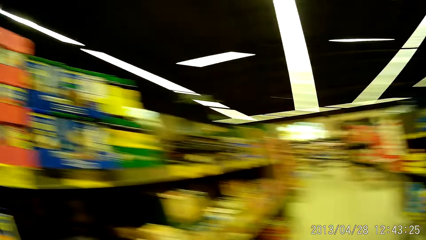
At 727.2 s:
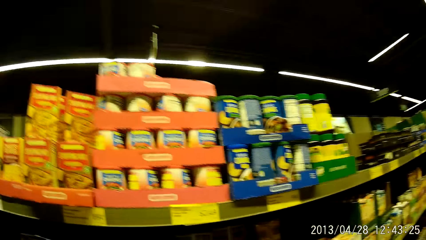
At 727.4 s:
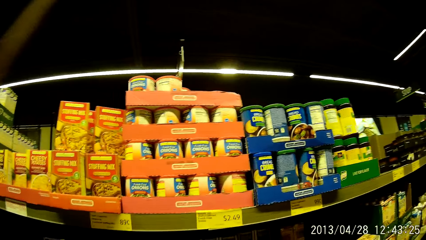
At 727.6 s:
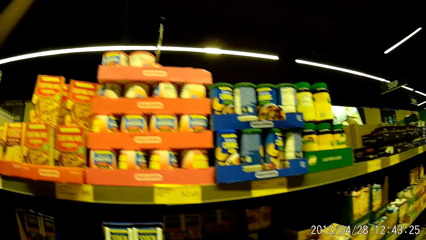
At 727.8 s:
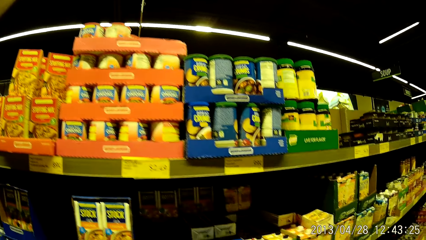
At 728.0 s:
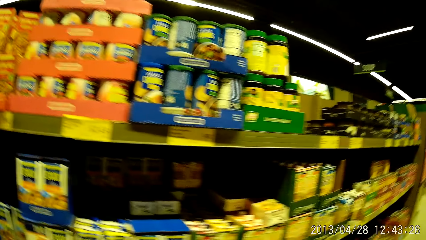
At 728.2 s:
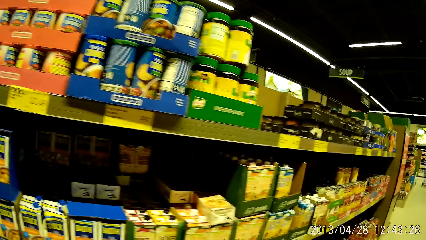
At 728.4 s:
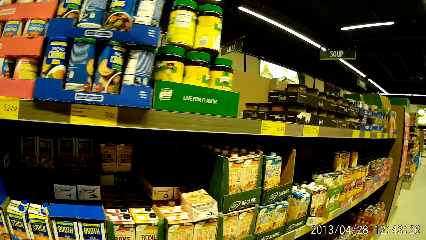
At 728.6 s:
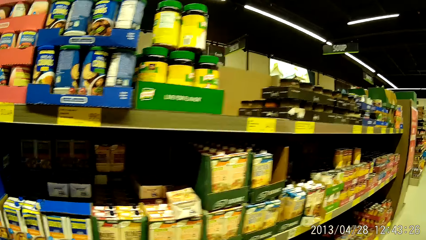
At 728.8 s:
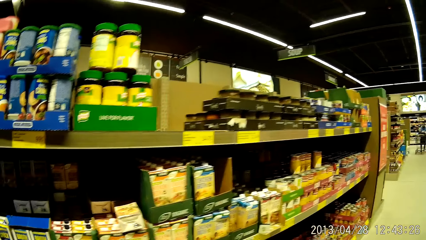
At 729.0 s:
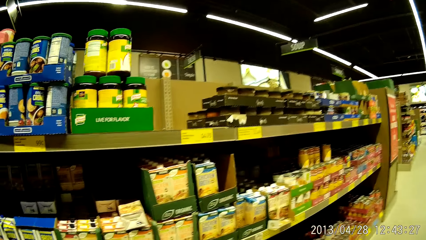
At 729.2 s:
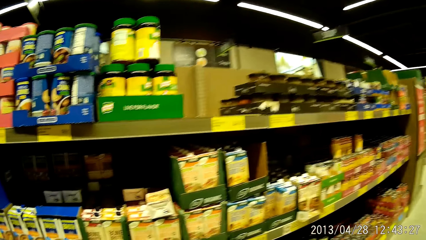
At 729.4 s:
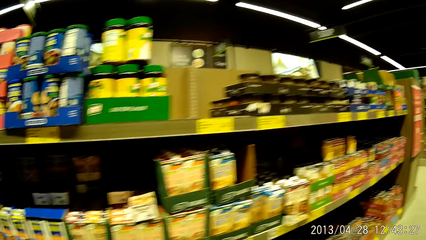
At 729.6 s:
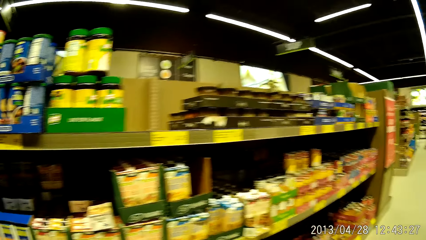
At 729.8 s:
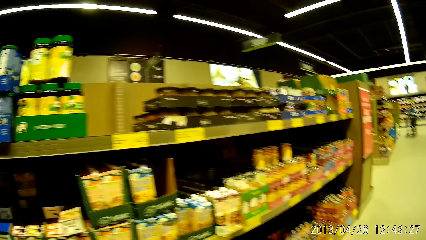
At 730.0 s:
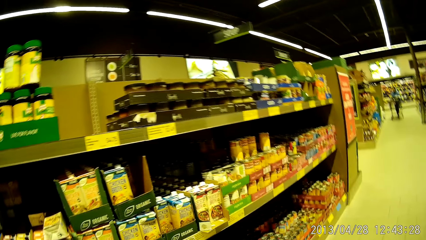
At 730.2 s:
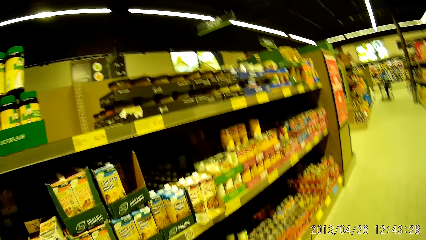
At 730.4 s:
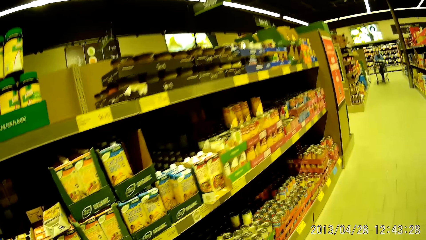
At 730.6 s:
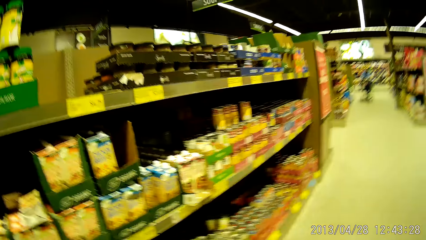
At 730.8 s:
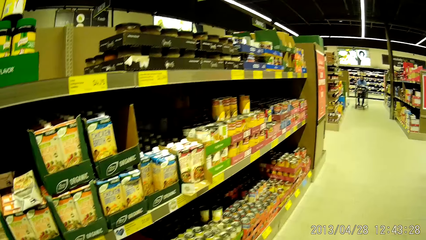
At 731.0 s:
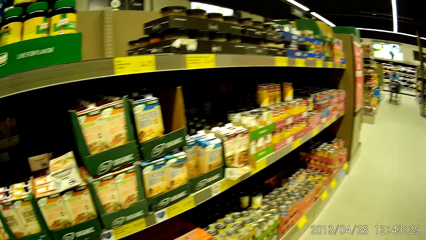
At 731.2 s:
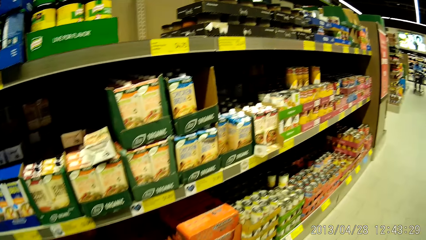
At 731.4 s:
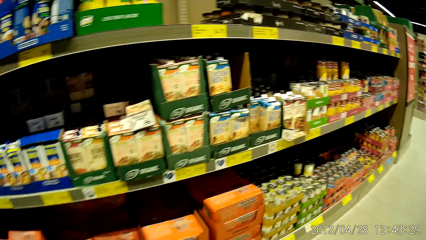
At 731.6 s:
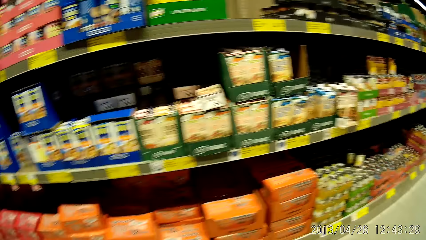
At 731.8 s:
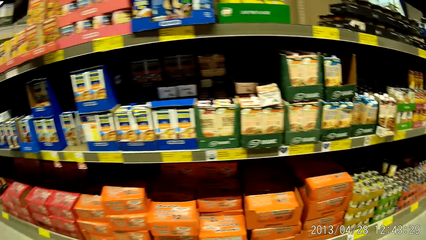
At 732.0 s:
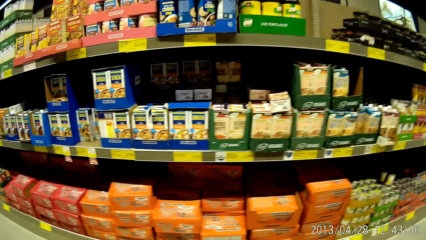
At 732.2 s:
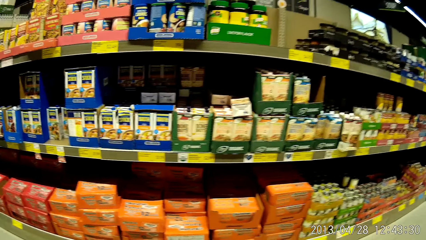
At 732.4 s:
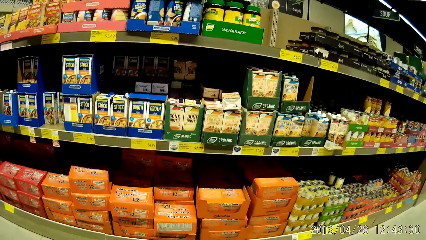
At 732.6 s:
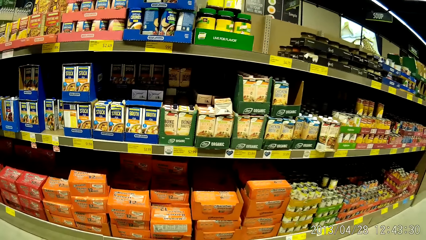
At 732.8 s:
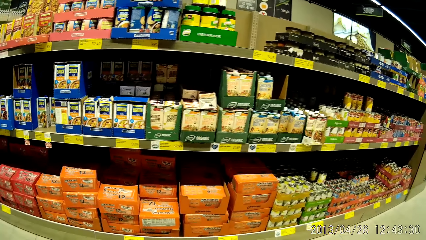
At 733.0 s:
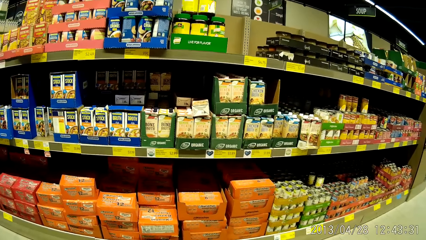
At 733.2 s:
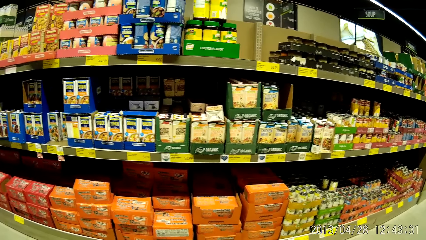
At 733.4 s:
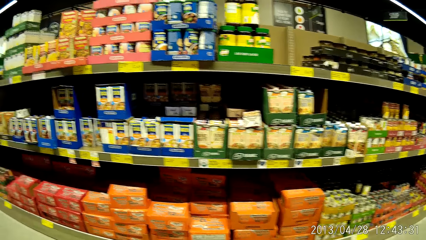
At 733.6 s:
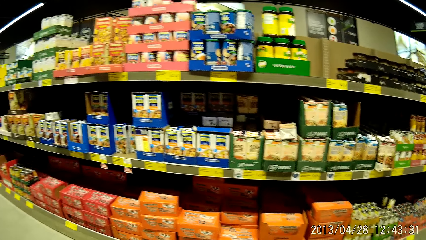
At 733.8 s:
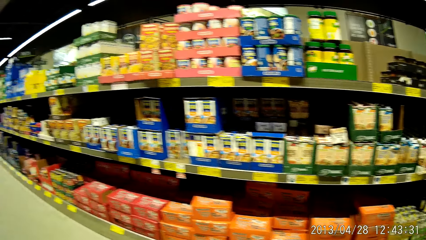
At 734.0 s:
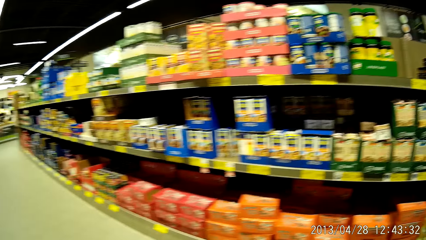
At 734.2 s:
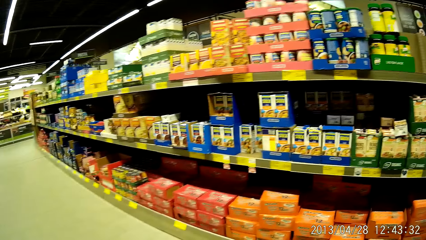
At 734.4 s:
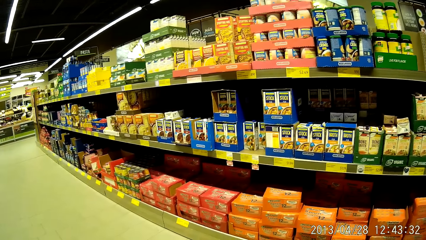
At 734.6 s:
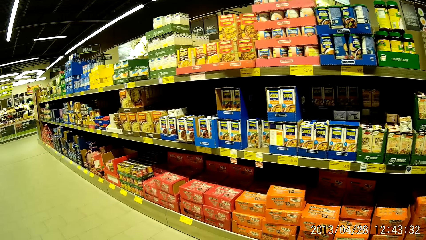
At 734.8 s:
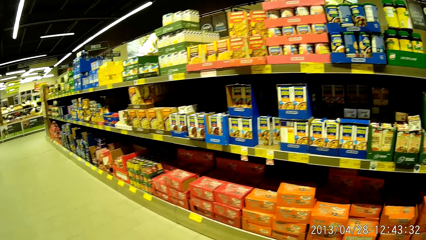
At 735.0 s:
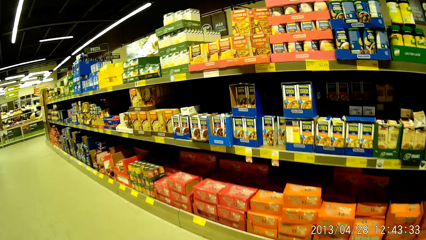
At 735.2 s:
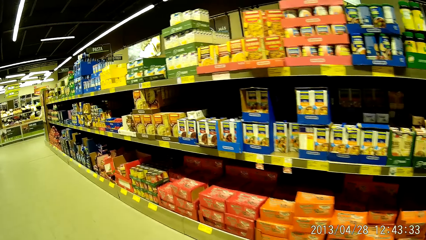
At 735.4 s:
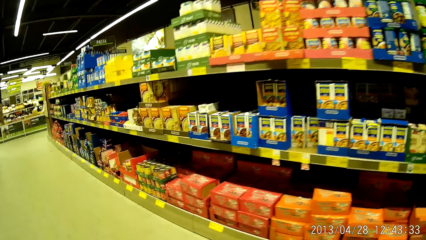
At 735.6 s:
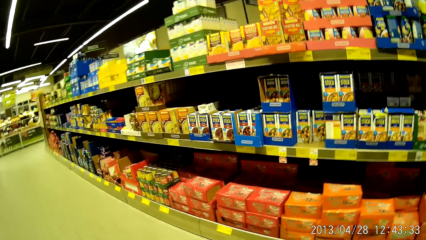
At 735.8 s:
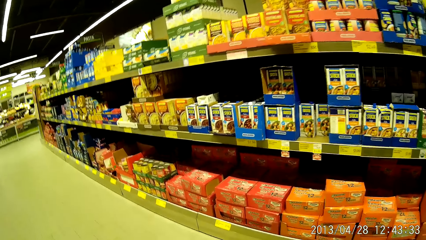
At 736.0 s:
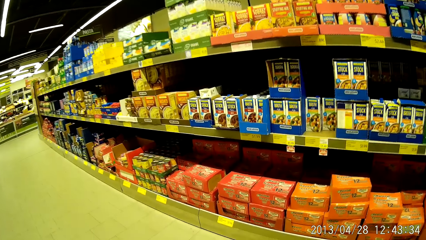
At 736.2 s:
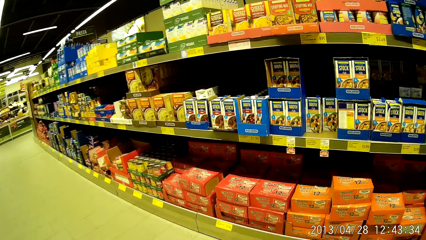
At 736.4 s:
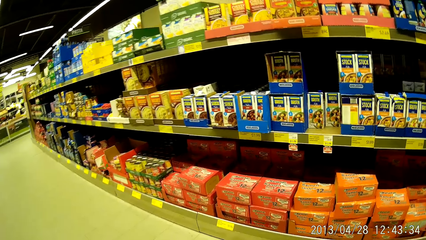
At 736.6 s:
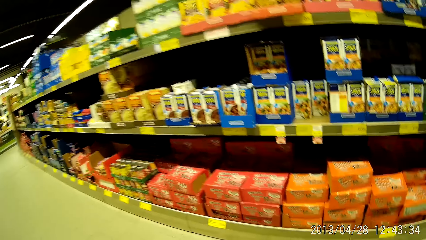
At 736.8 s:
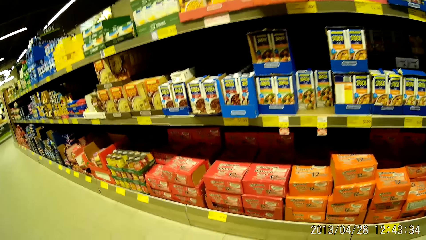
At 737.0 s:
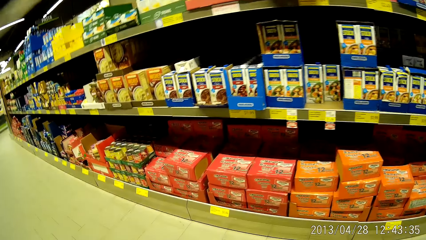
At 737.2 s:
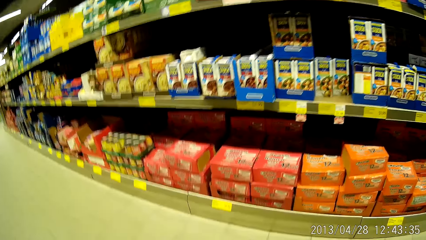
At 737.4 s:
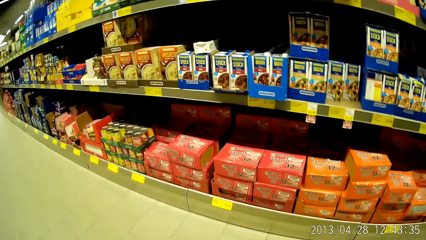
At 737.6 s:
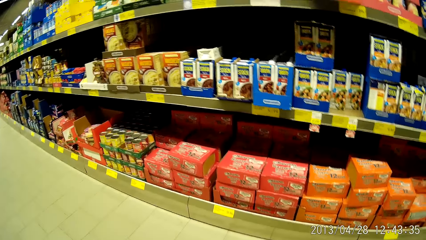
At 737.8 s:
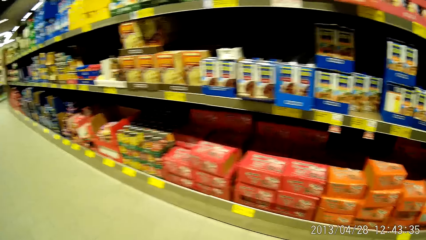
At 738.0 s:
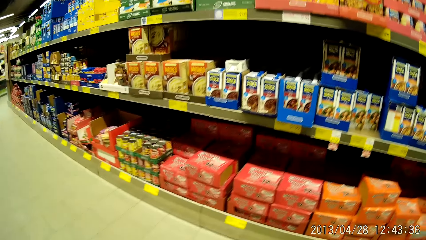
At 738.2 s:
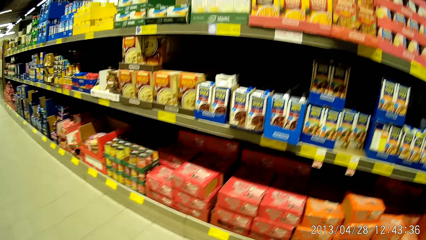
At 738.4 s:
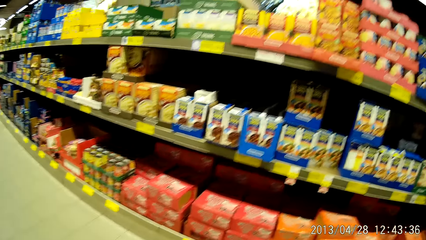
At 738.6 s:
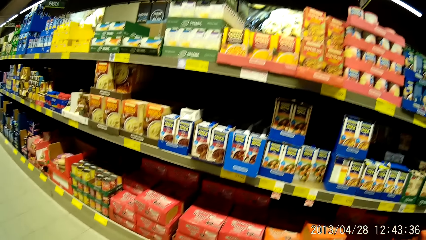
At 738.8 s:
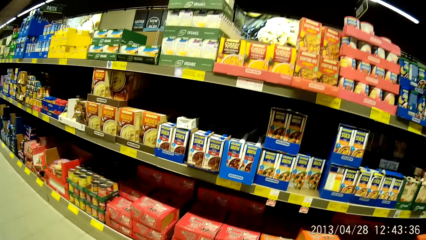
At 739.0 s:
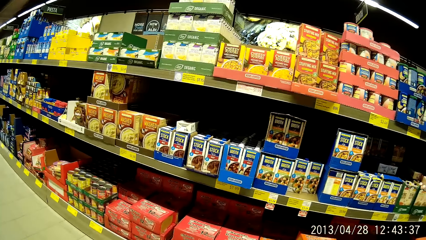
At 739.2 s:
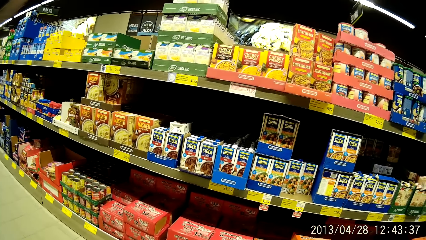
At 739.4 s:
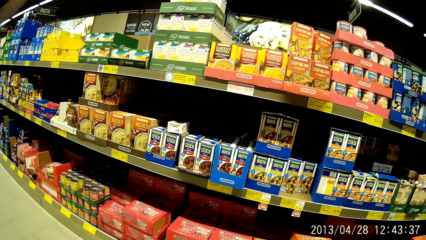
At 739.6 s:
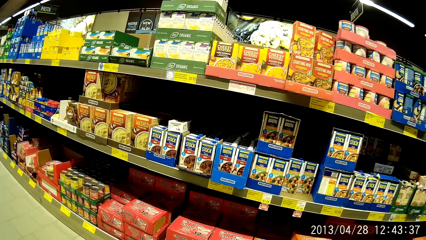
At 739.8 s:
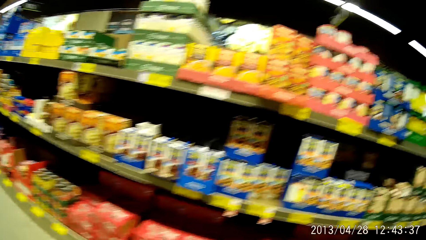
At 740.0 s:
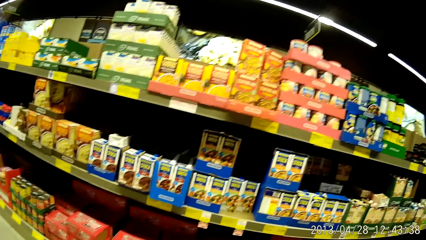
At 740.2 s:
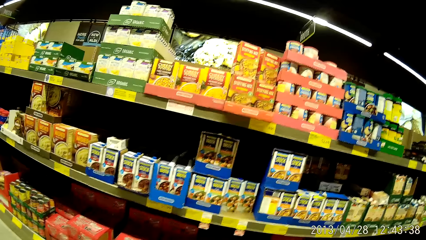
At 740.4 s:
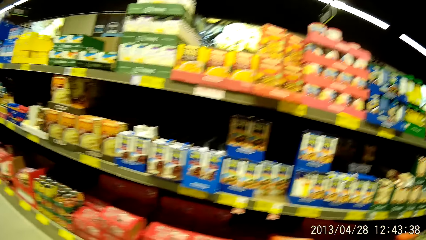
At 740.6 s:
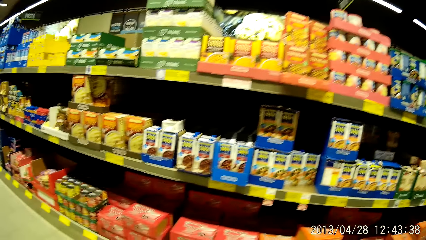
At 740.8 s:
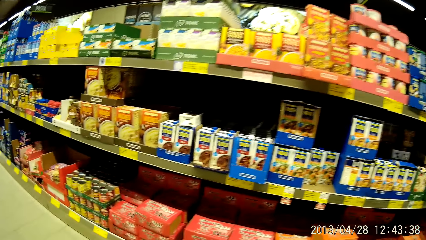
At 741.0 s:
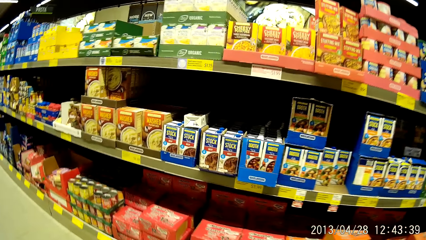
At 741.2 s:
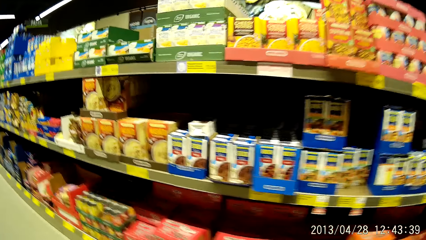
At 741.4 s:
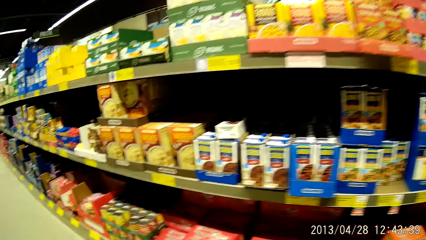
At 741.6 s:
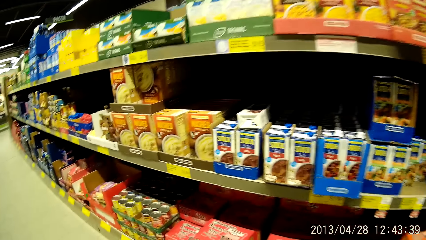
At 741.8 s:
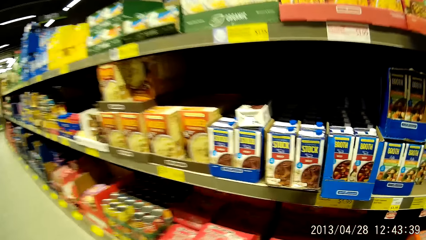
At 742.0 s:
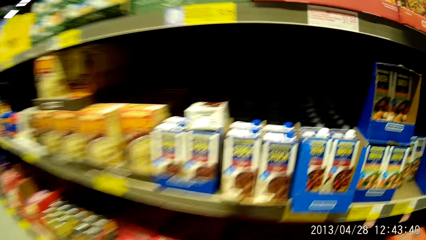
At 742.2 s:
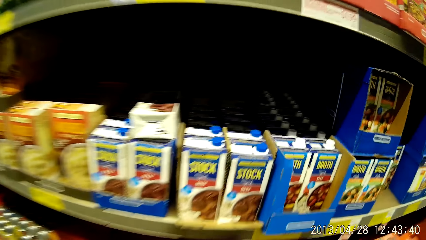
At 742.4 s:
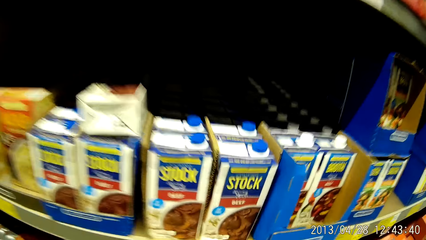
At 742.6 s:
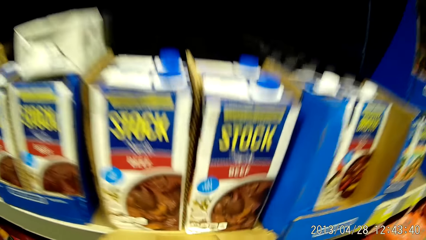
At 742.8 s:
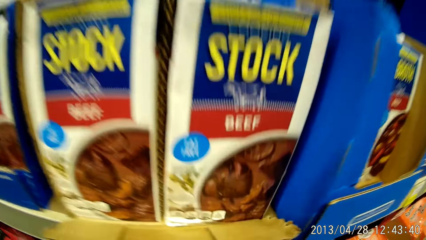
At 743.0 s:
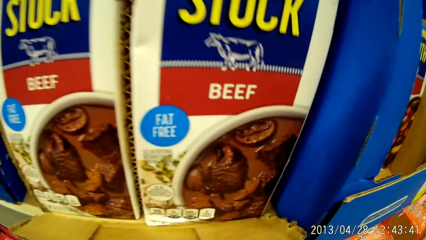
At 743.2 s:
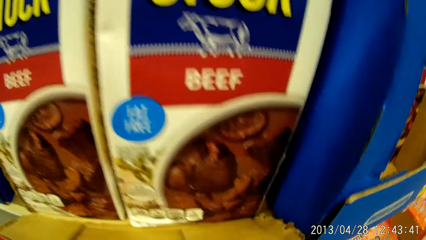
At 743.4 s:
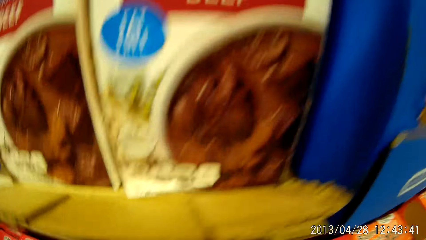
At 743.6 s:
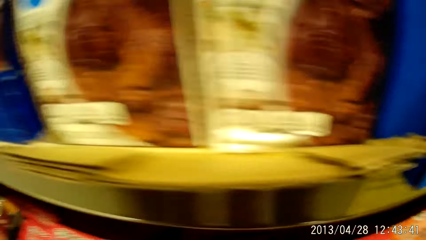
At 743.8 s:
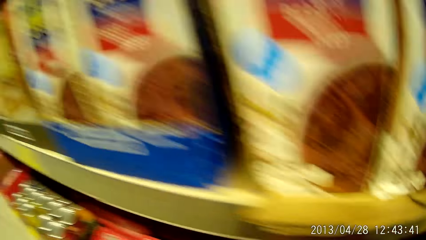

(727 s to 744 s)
The camera wearer checks through the grocery stand. They put the box in the trolley. They look around the shelves. They walk towards the shelves. They look around the shelves.
